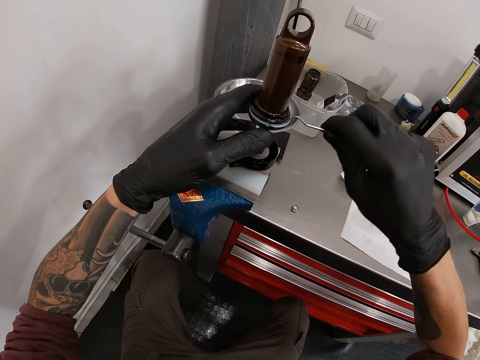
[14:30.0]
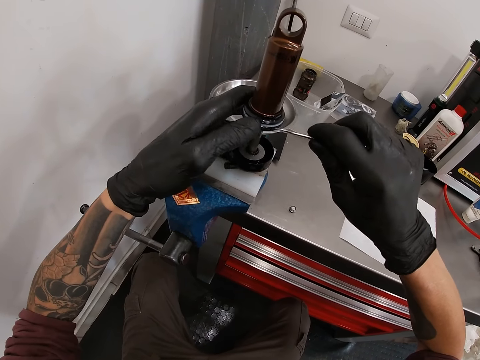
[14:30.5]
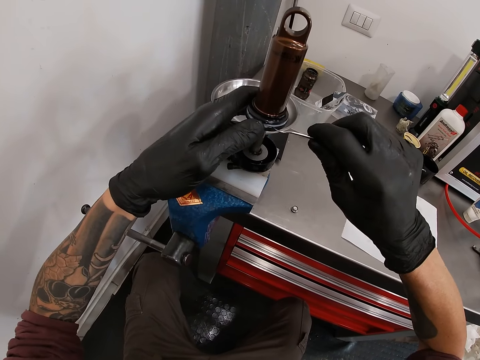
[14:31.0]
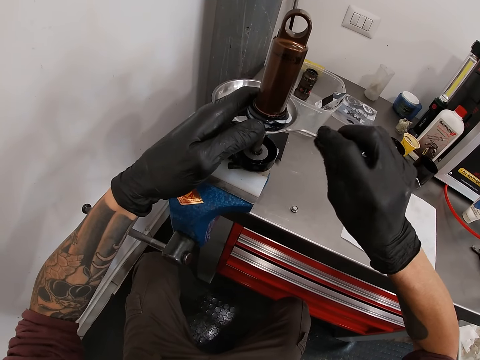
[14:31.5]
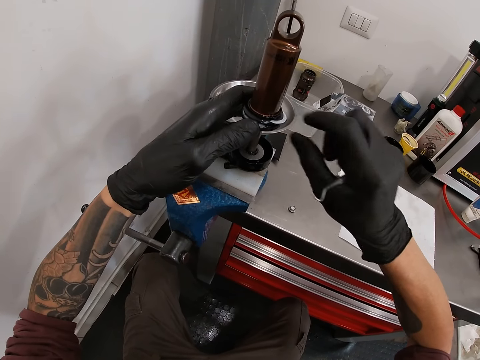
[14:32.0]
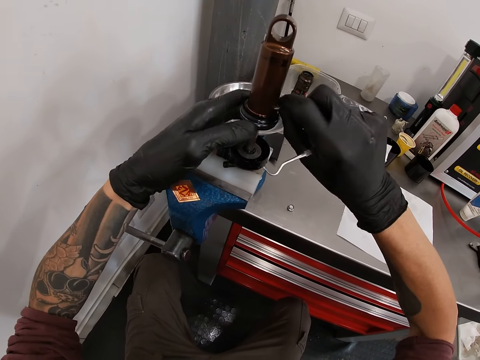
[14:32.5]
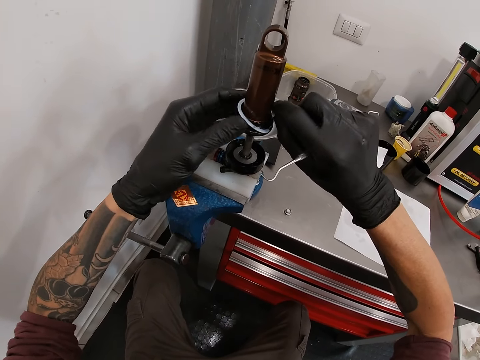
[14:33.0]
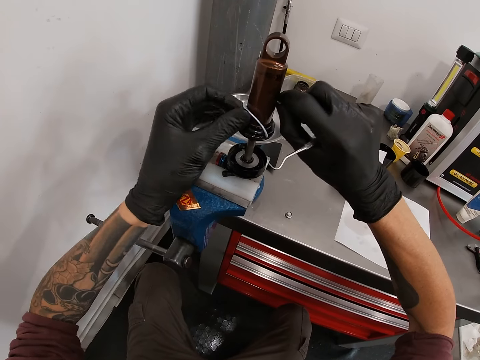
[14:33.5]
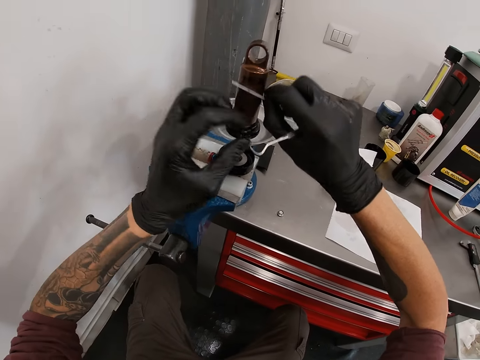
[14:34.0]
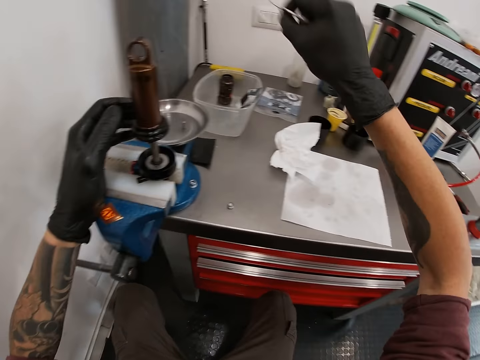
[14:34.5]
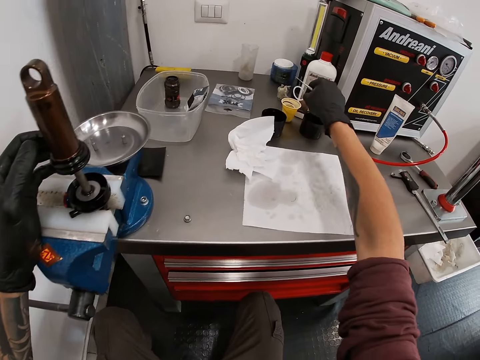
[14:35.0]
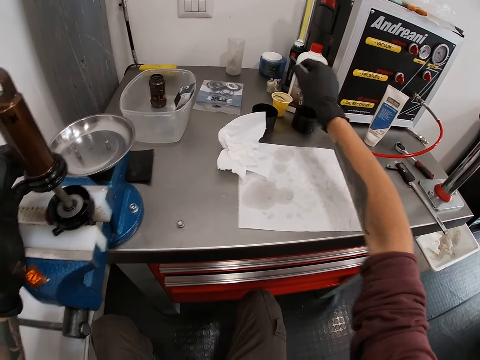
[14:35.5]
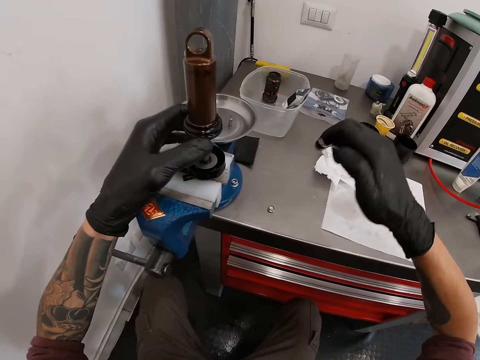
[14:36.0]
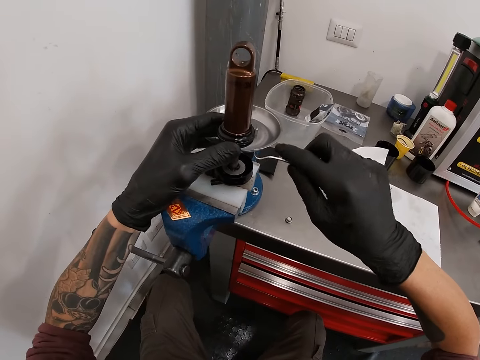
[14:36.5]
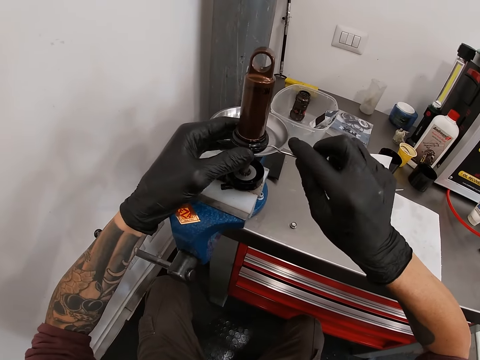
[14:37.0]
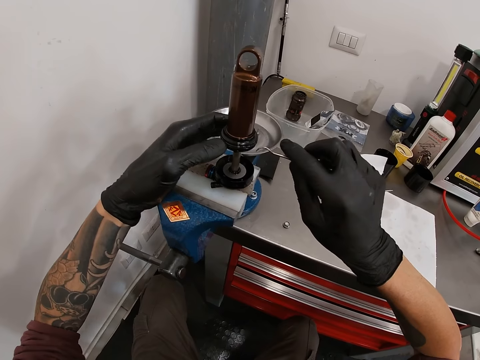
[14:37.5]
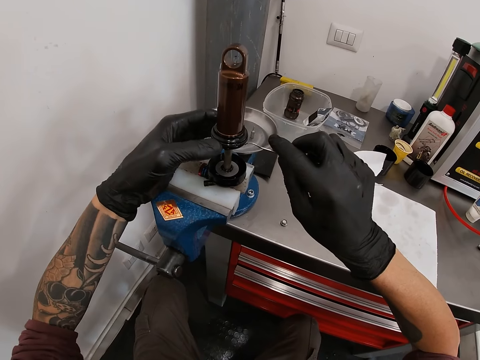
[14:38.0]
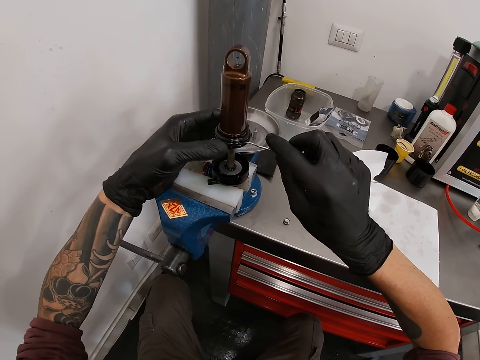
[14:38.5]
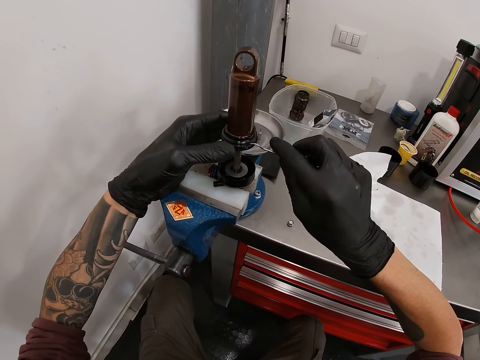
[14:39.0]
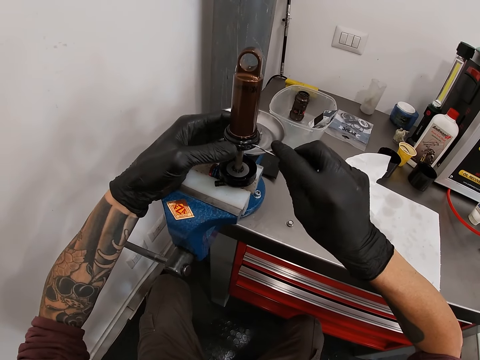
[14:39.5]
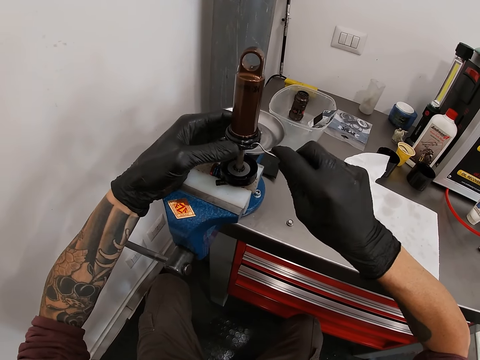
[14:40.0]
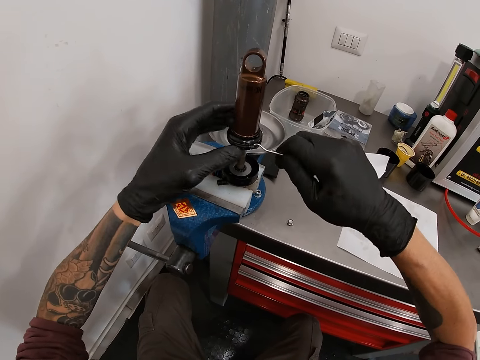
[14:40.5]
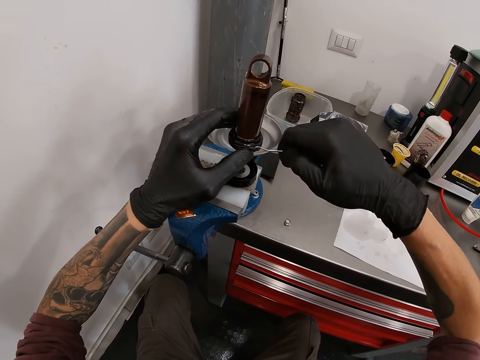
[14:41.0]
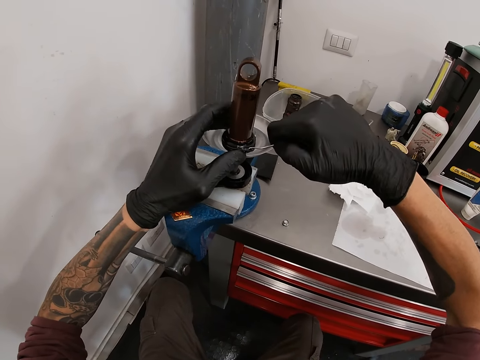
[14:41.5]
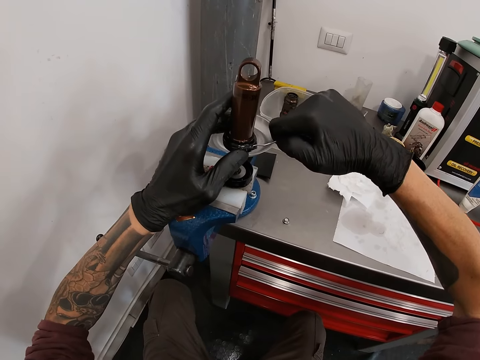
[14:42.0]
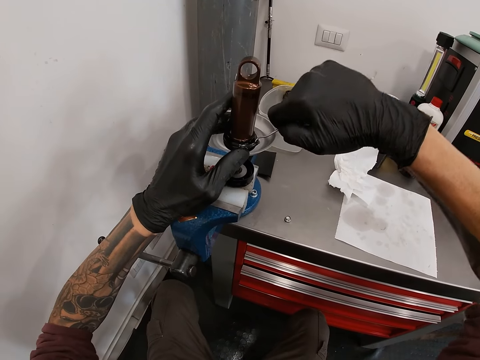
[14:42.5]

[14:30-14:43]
The camera wearer removes a rubber from the bicycle head tube with both hands. He drops the rubber in the bowl on the table with his right hand. He holds the bicycle head tube with his left hand. He loosens the bicycle head tube with the spanner in his right hand. He fixes a spare with a wire.

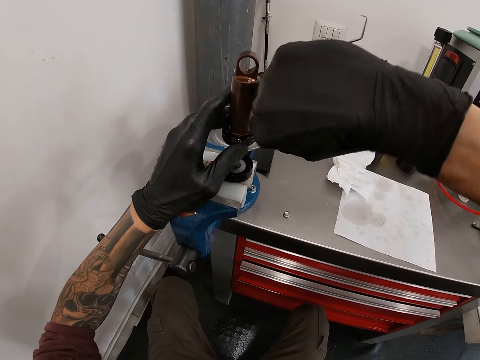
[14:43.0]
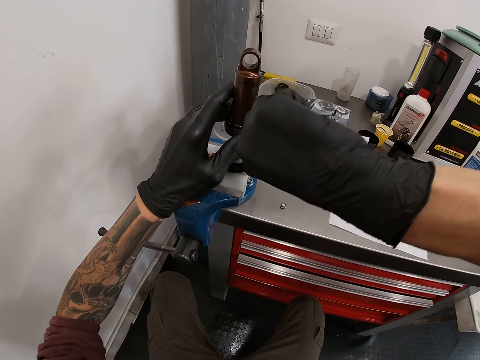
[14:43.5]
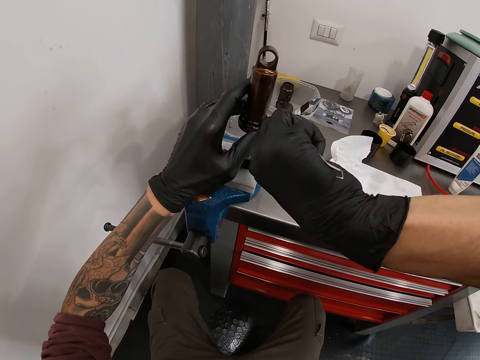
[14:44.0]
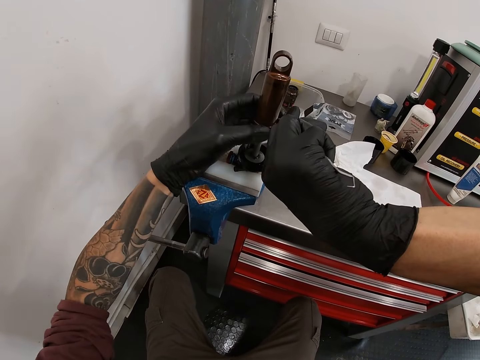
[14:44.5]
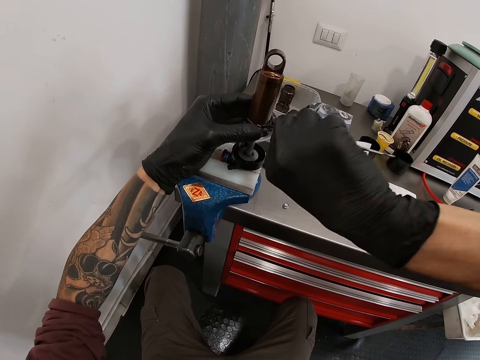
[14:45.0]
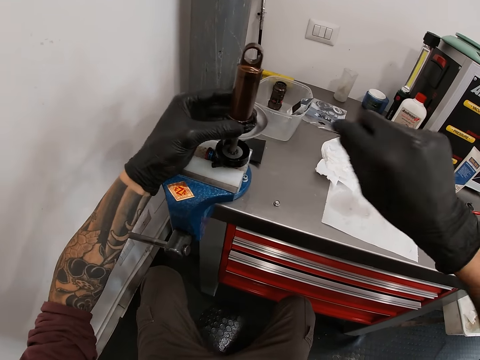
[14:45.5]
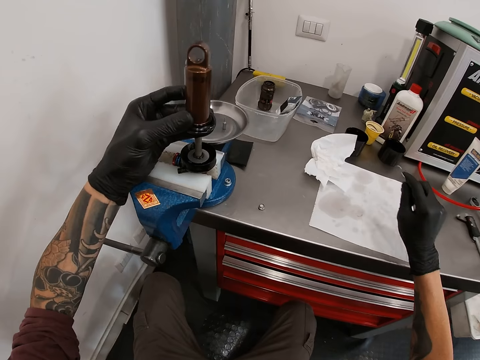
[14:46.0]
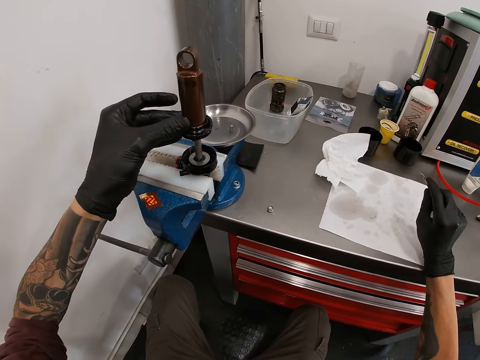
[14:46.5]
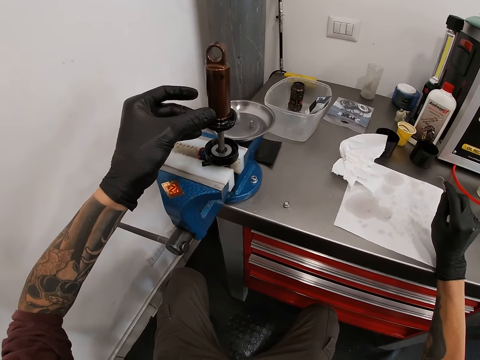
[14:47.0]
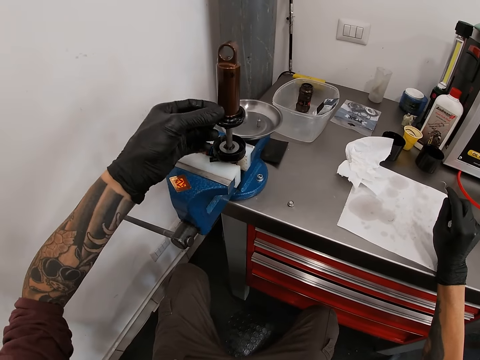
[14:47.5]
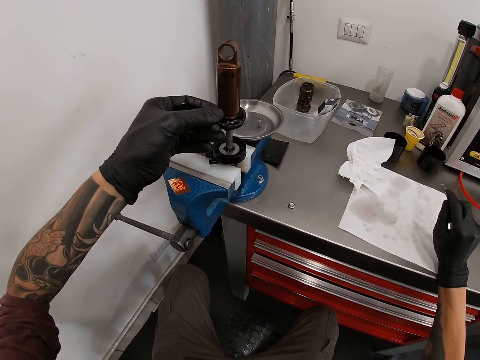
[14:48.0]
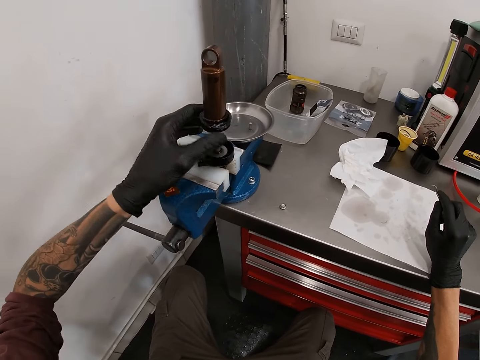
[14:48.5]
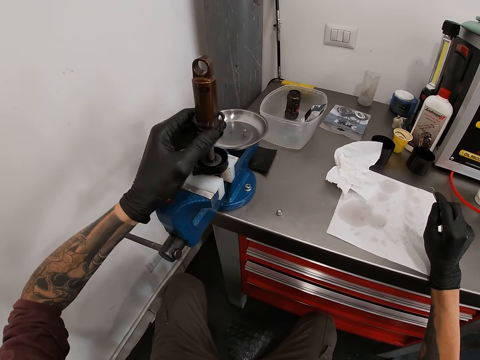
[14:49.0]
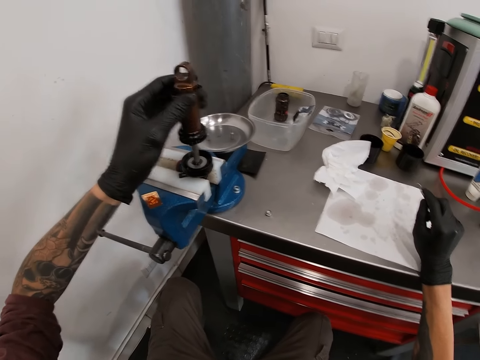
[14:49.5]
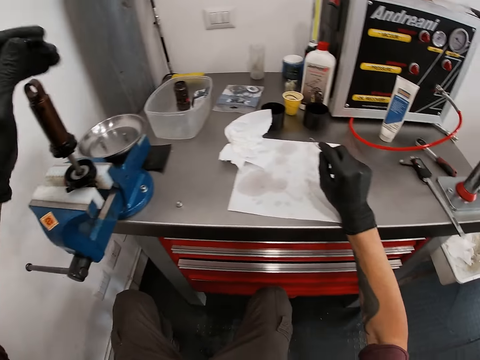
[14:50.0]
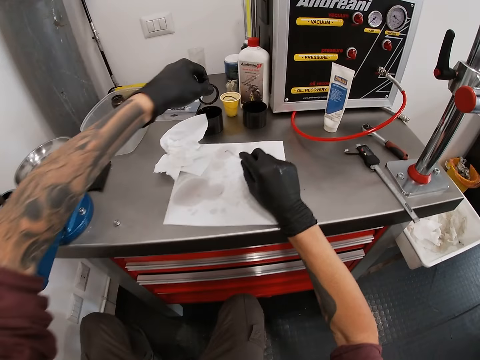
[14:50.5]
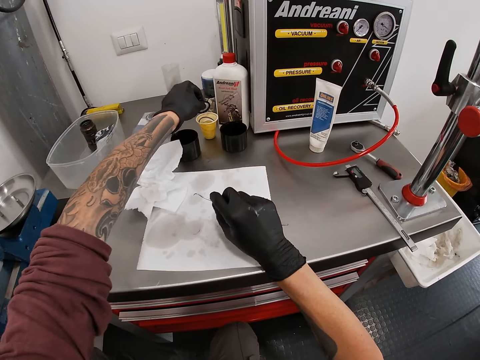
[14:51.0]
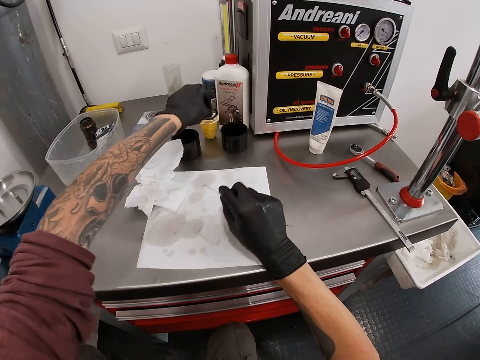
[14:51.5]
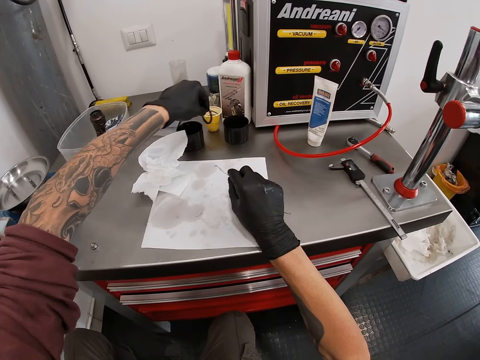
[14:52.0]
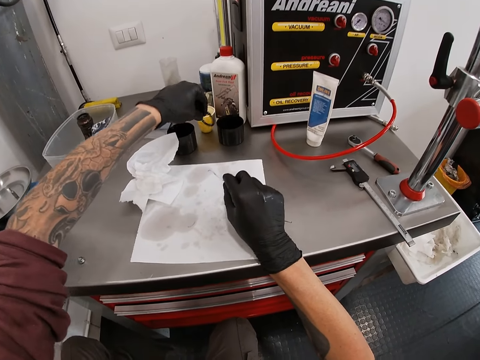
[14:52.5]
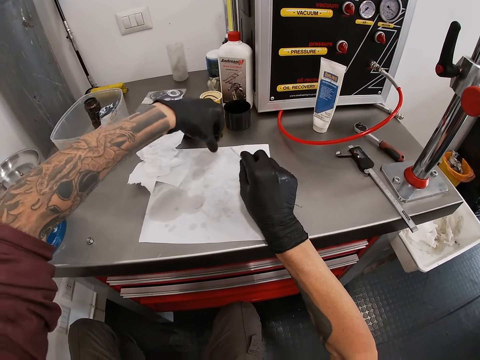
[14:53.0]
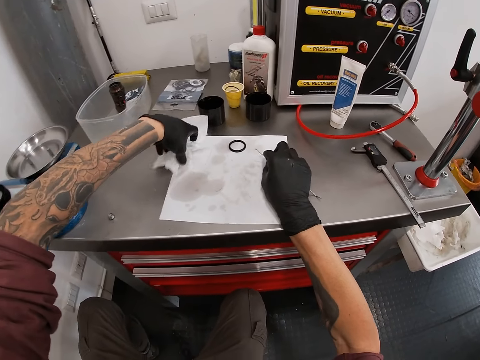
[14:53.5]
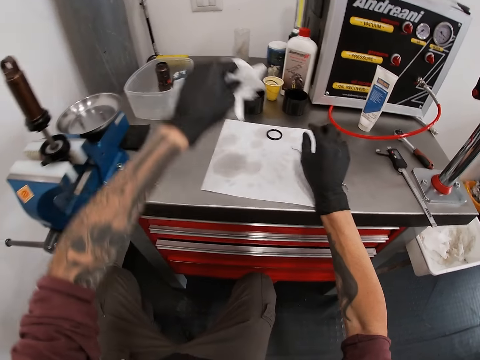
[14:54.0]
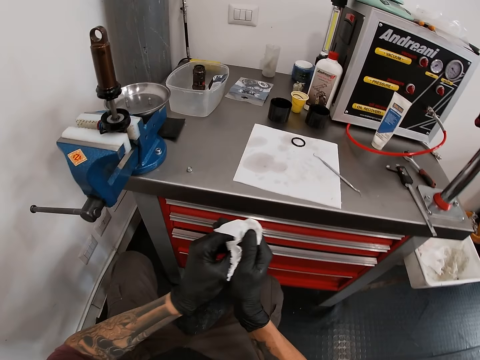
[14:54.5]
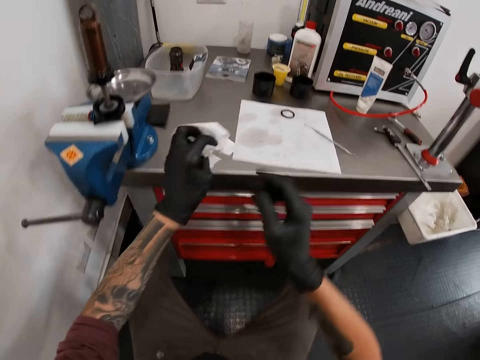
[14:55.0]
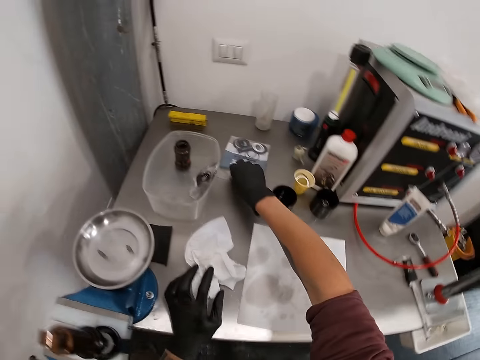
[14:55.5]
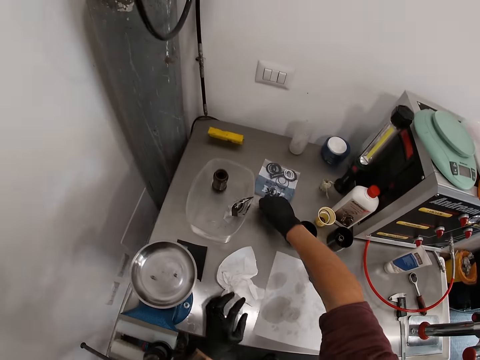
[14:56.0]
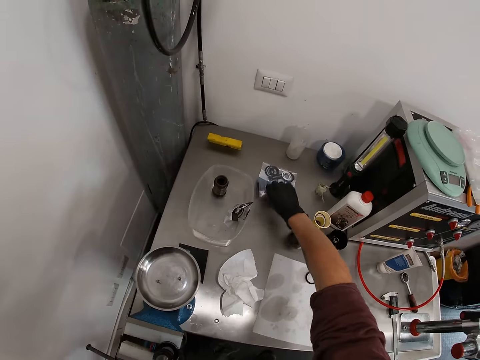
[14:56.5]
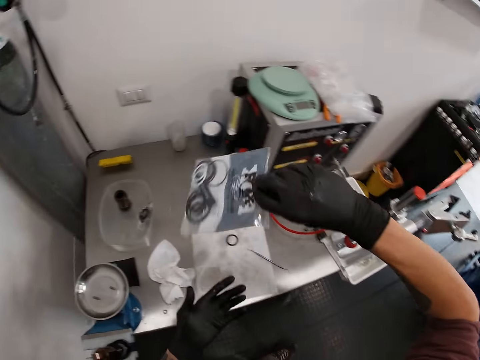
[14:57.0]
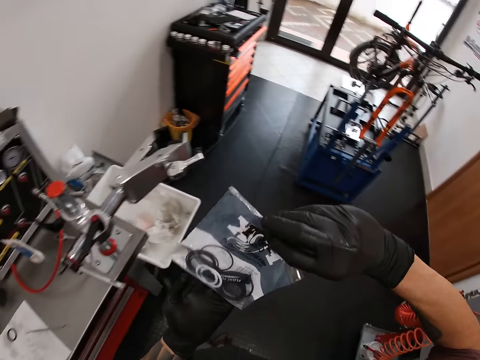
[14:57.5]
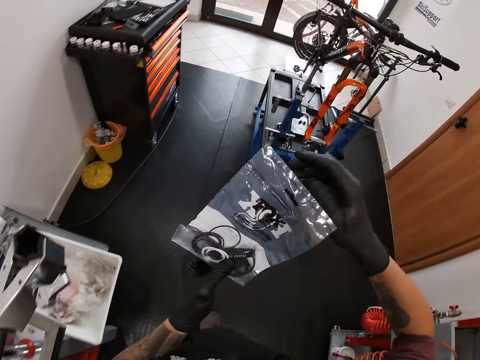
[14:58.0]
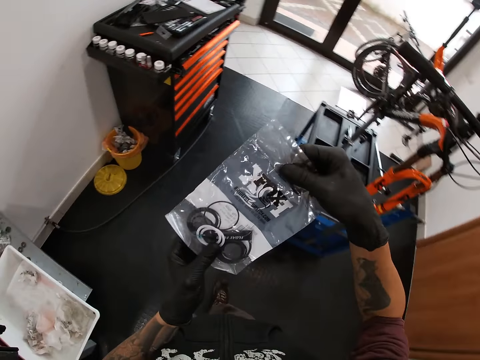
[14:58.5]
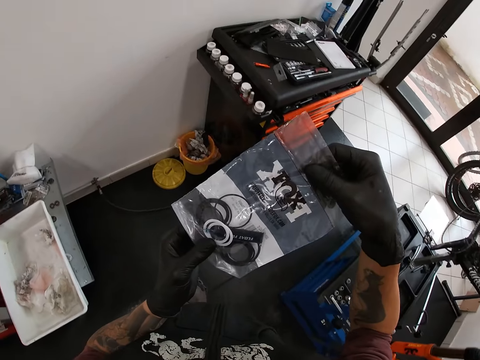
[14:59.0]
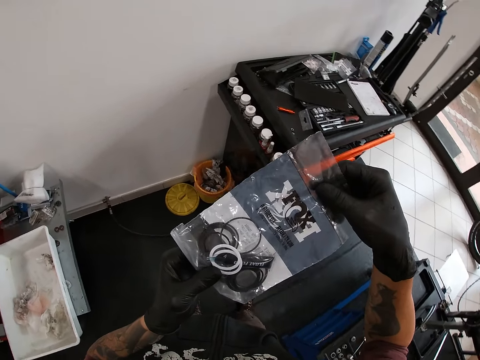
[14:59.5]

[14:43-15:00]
The camera wearer places his right hand on the table. He loosens the bicycle head tube with his left hand. He removes a rubber from the bicycle head tube with his left hand. He drops the rubber on a piece of cloth or tissue paper on the table with his left hand. He picks up the piece of cloth from the table with his left hand. He cleans his hands with the piece of cloth in both hands. He holds the tissue with both hands. He drops the piece of cloth on the table with his left hand. He picks up a pack of rubbers or paper package from the table with his right hand. He holds the pack of rubbers in both hands. He stares at the package.
